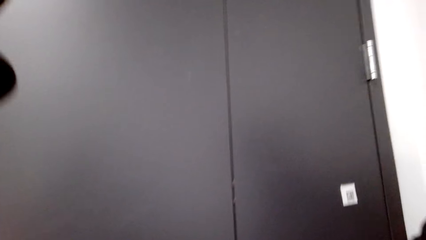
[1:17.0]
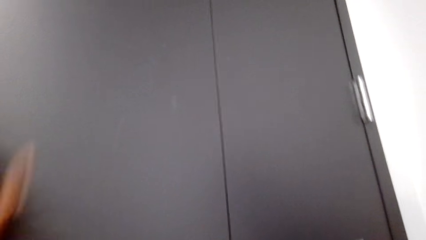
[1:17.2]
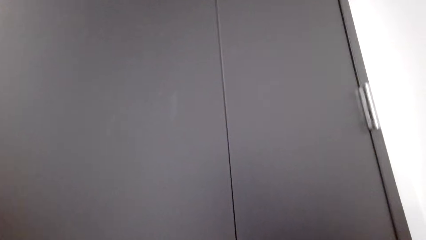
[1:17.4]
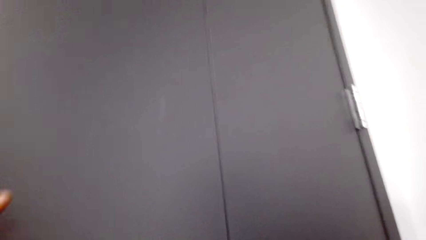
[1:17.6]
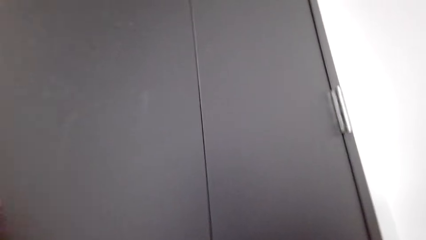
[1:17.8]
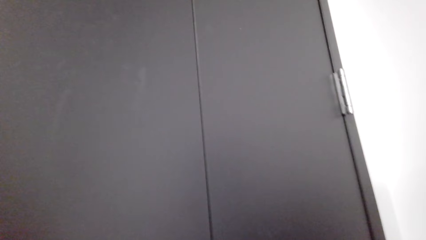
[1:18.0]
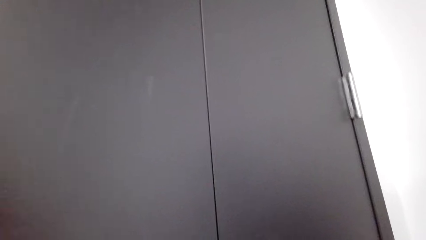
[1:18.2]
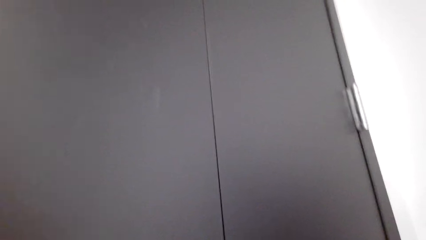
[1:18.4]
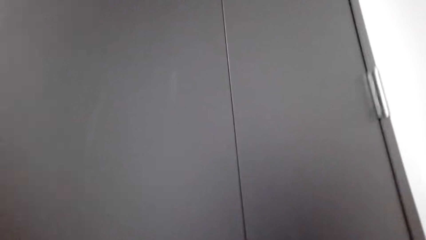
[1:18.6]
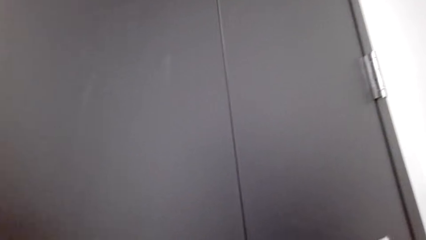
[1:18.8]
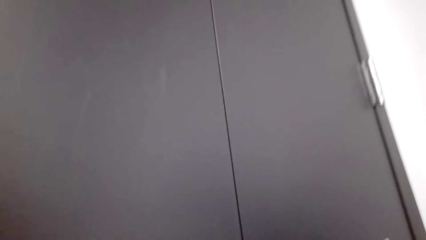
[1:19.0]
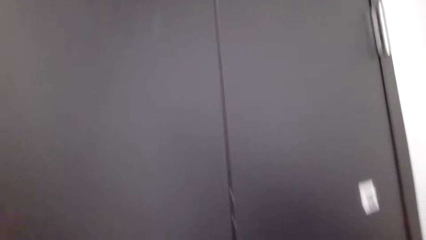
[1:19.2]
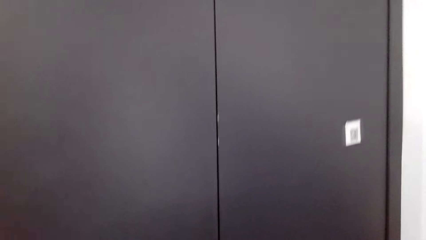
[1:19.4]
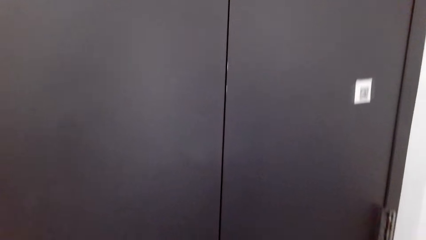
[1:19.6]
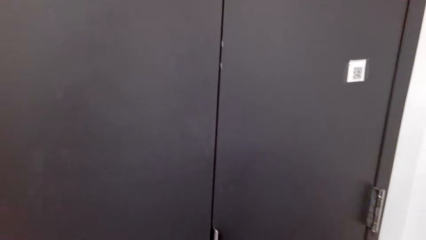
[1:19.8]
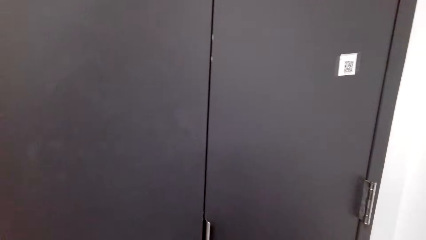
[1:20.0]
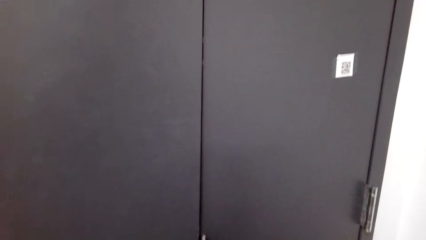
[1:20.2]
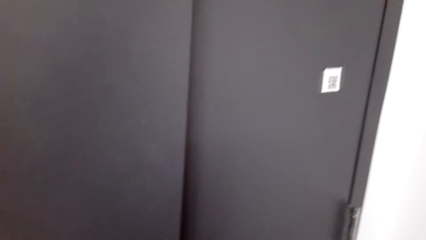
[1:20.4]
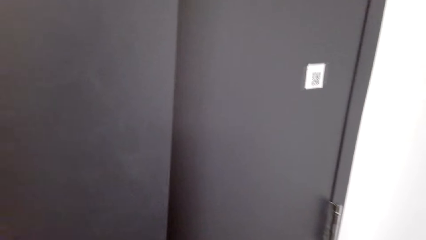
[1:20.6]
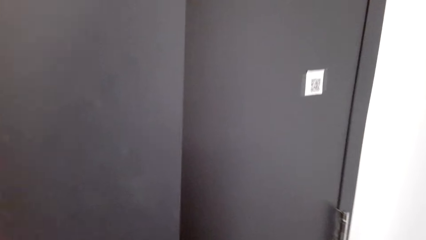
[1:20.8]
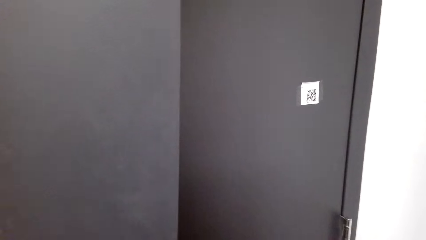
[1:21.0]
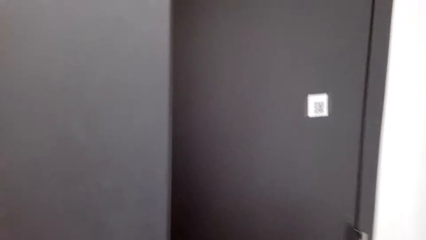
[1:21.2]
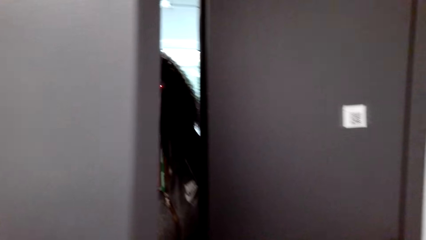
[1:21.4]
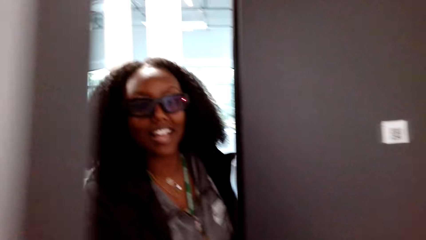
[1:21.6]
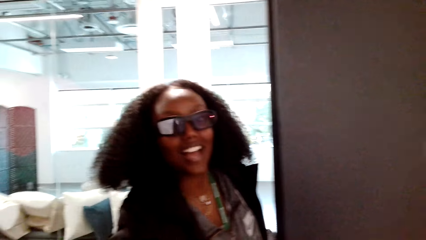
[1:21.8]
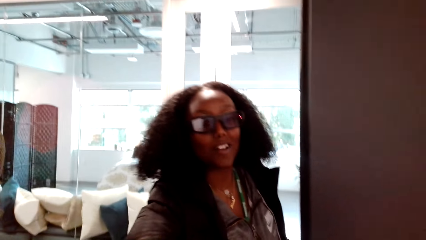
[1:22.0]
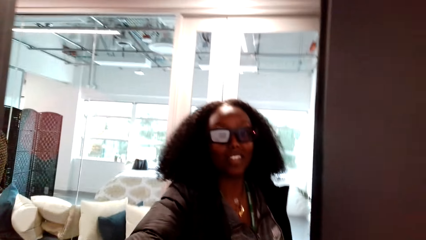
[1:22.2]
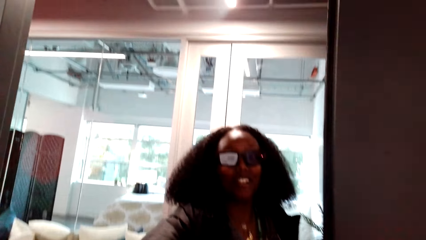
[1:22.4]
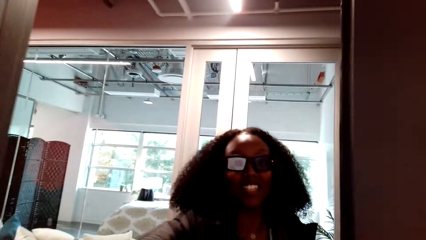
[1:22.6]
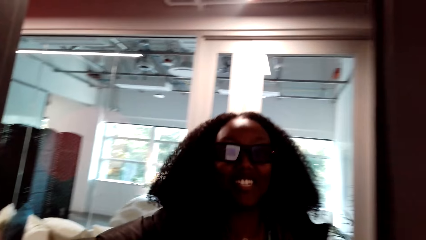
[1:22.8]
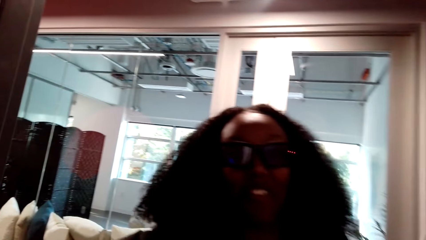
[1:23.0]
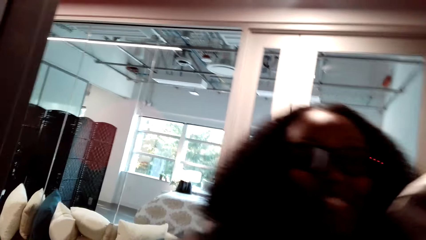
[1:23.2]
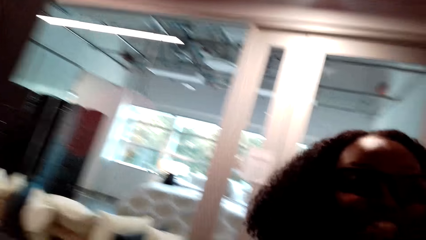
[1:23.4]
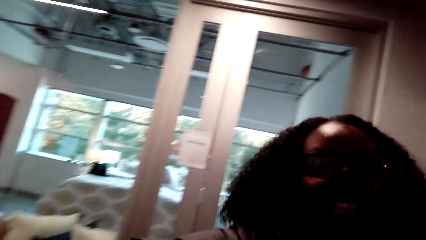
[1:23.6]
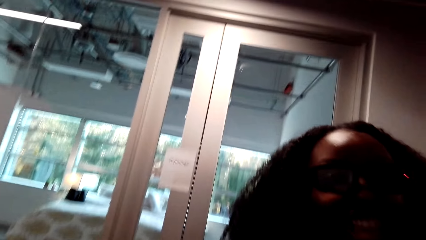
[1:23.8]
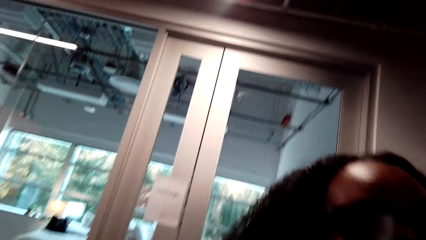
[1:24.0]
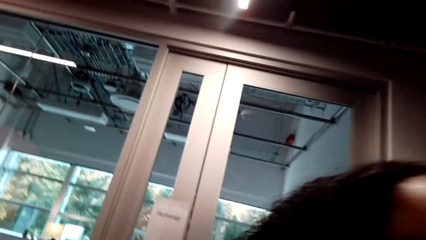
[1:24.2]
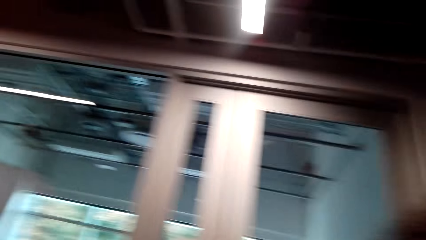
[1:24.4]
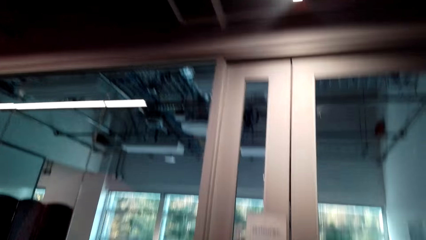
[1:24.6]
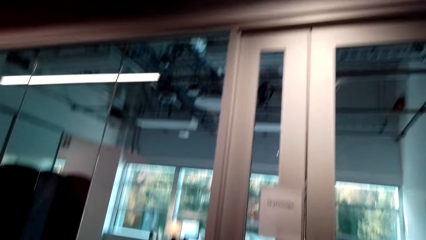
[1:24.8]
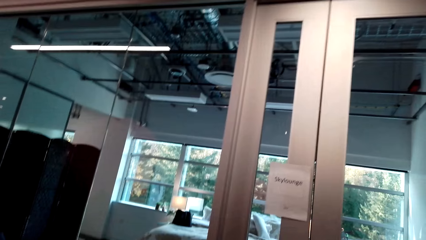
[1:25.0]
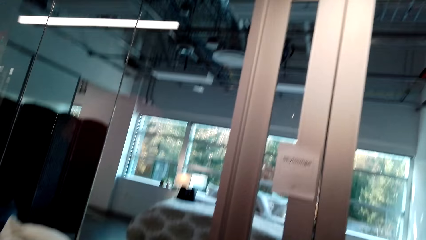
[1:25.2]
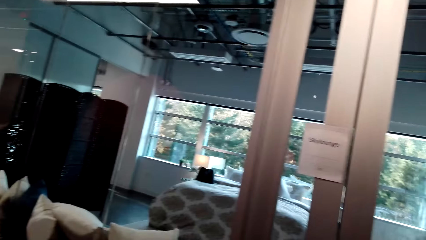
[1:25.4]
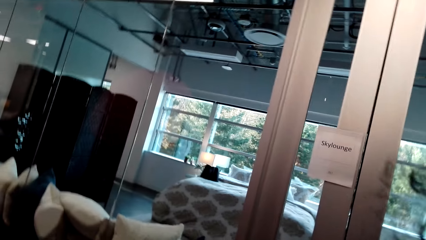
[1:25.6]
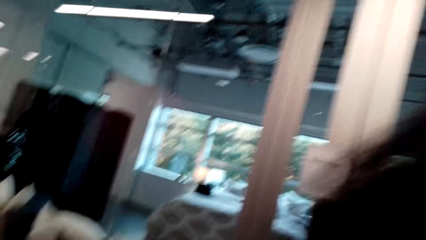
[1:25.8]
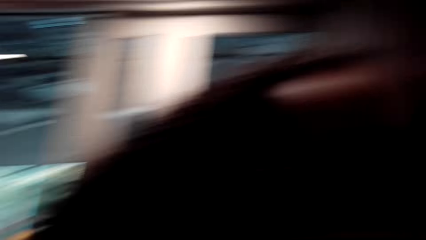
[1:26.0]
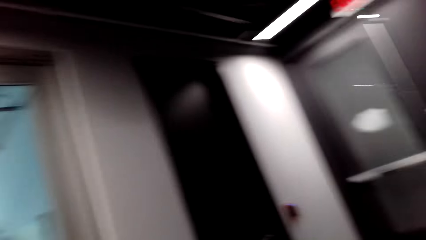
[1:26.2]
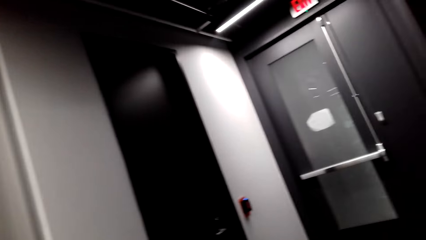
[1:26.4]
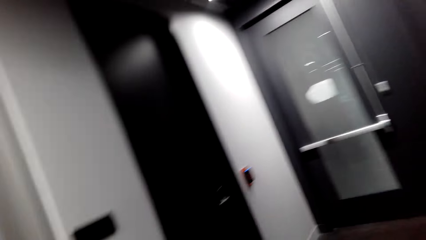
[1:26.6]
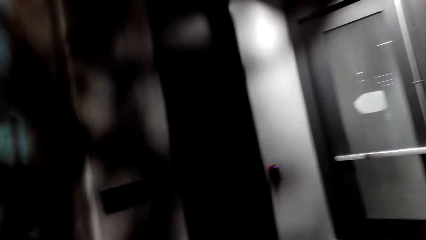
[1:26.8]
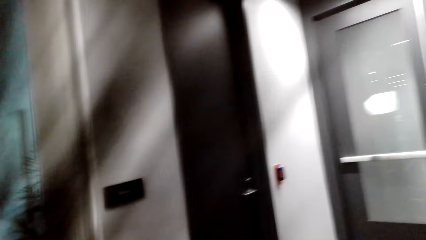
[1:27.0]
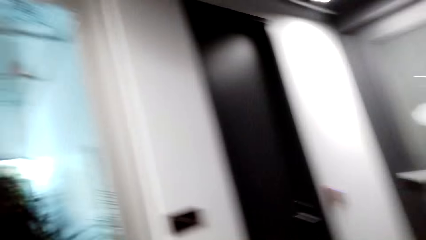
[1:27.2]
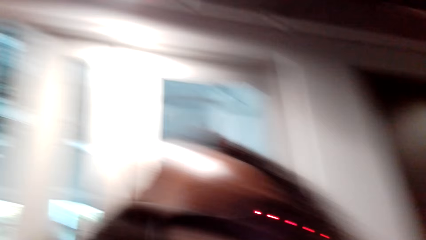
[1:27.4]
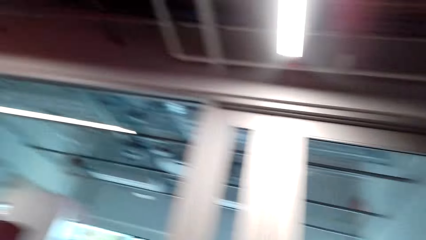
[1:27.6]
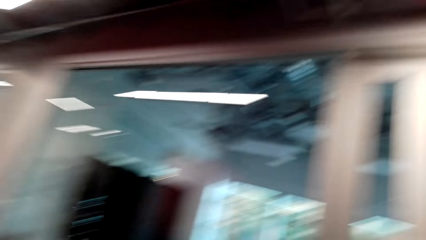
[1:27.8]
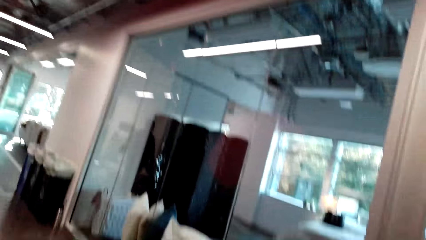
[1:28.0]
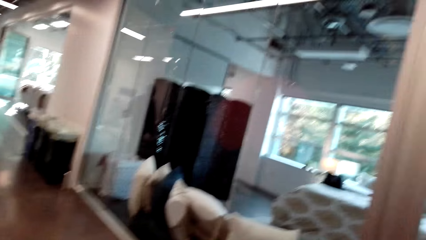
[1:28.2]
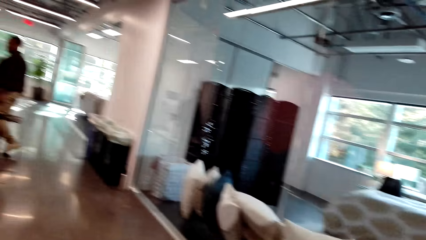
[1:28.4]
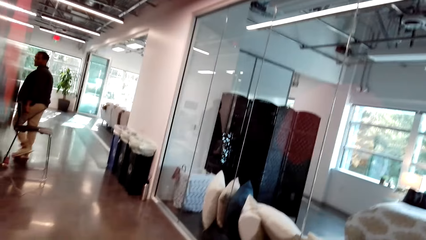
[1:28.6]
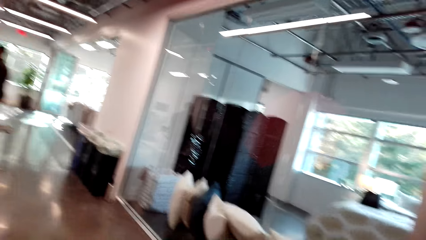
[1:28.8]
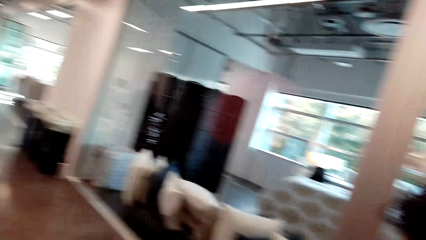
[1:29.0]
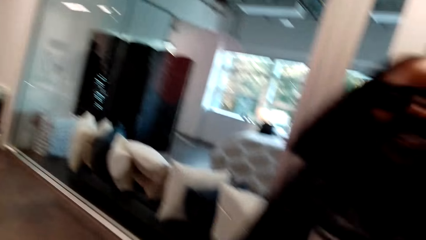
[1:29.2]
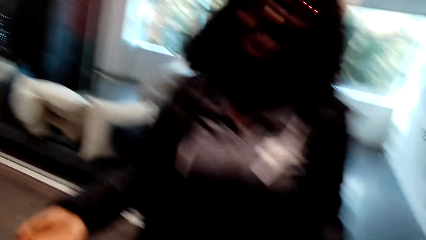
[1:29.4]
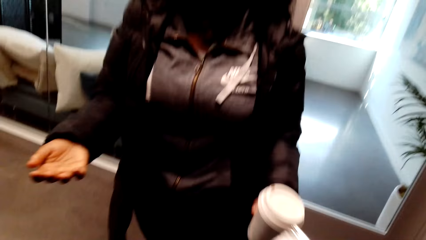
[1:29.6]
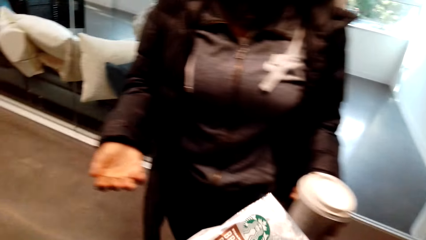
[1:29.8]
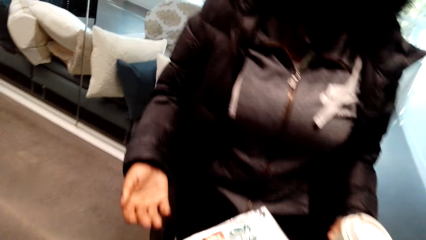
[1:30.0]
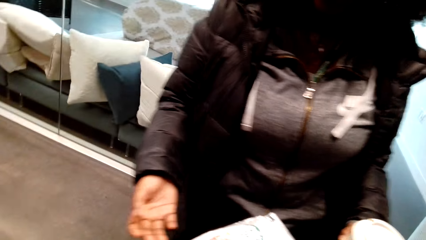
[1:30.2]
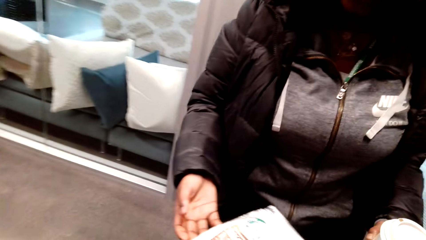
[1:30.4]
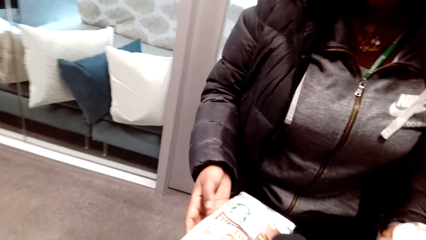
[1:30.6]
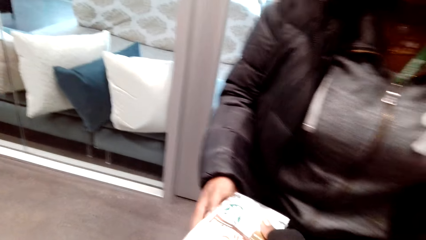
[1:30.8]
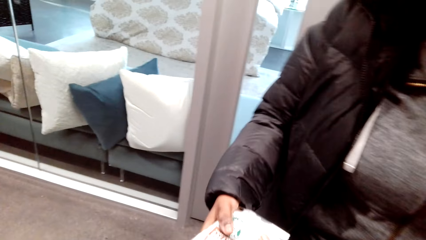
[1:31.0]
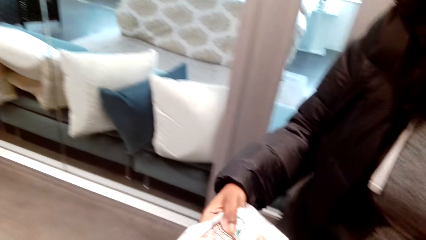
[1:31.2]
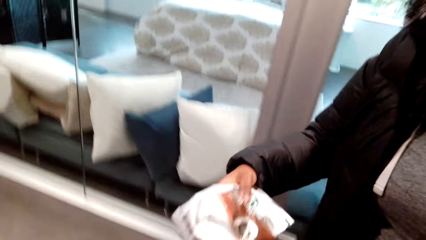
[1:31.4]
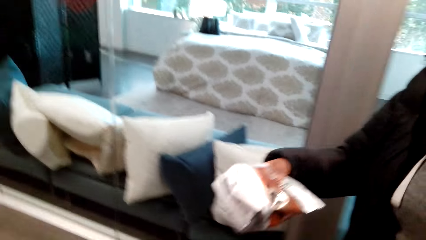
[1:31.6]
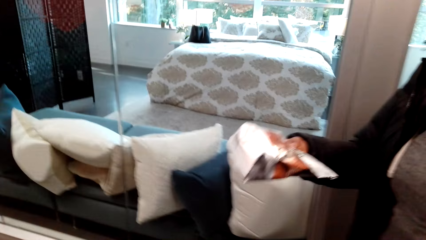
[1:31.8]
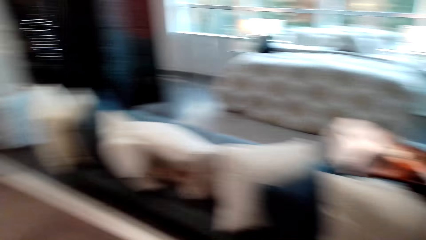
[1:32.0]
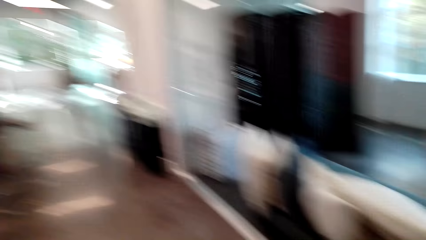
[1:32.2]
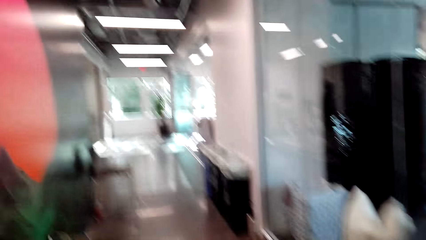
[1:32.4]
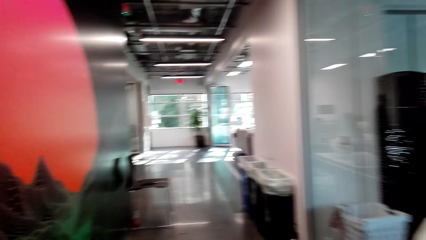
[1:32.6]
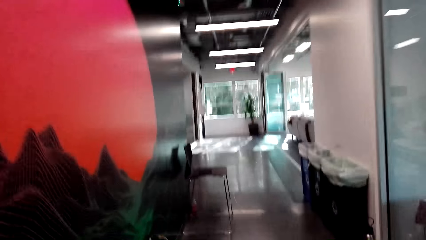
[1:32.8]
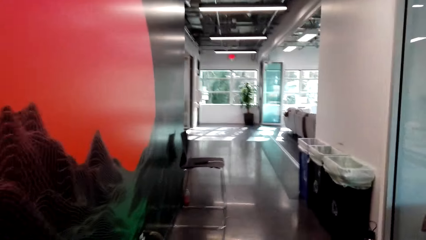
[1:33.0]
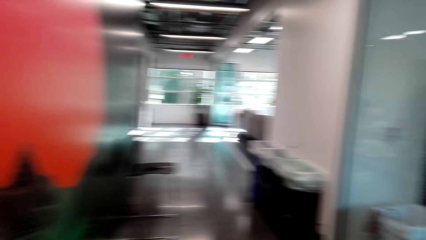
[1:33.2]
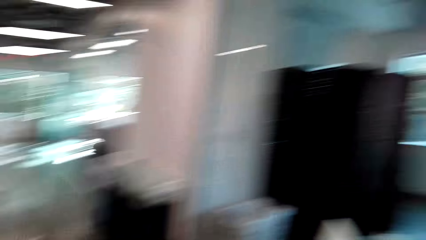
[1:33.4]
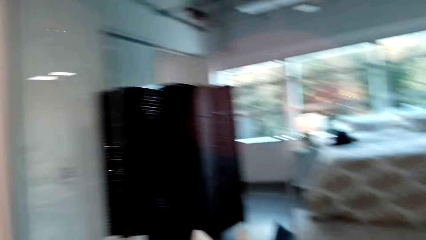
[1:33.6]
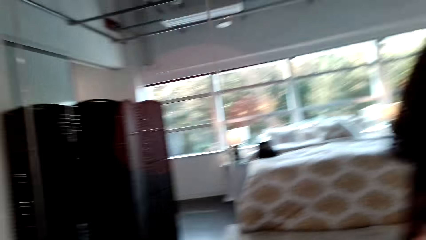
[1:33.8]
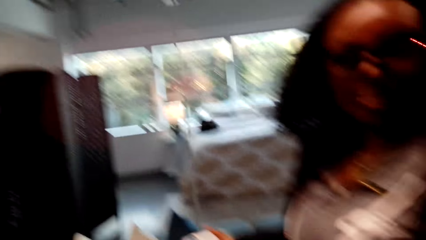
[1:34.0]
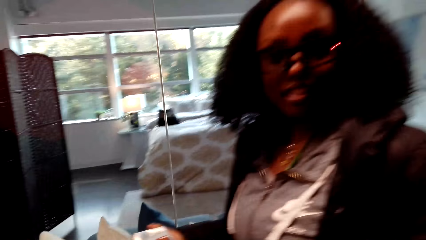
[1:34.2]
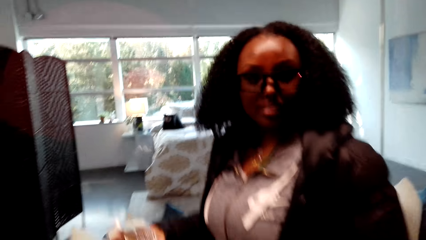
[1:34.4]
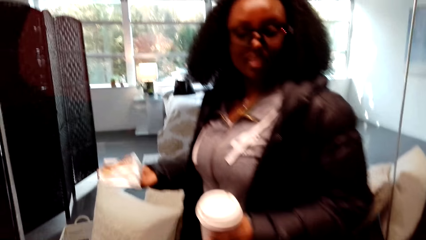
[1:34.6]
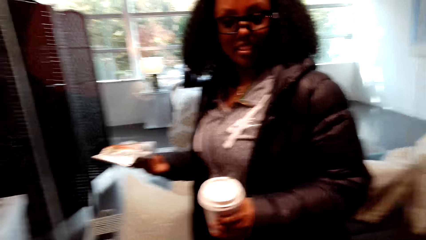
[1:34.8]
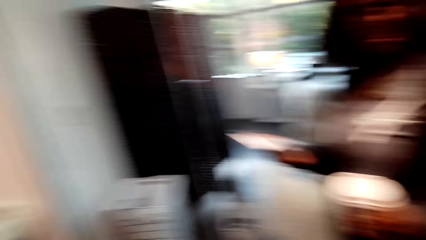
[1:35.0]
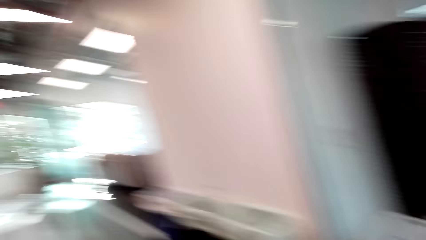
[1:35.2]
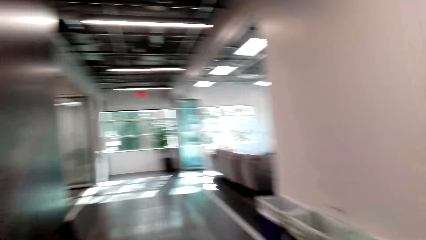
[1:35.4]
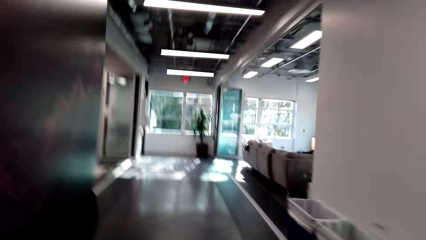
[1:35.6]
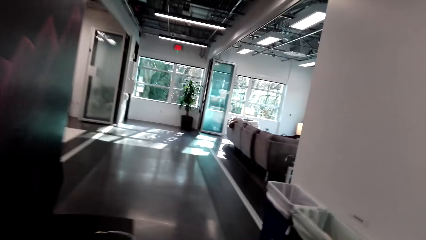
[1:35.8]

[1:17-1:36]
The camera wearer bangs the door. A man talks to the camera wearer. A lady opens the door. The lady talks to the camera wearer. The camera wearer hugs with the lady. They talk to the lady. They look around. The lady talks to the camera wearer. The camera wearer talks to the lady. They give the lady a coffee pack. The lady talks to the camera wearer. The camera wearer talks to the lady. They look around. They talk to the lady and look at the lady.
